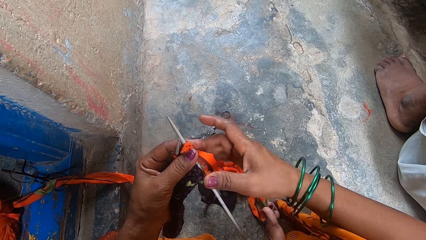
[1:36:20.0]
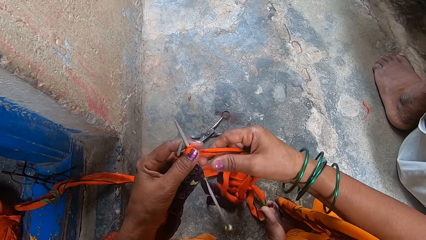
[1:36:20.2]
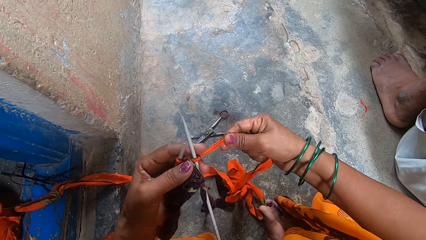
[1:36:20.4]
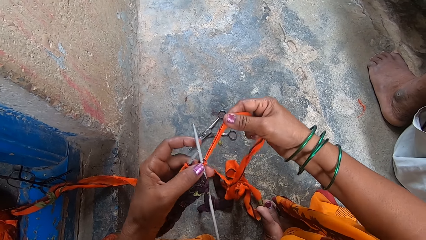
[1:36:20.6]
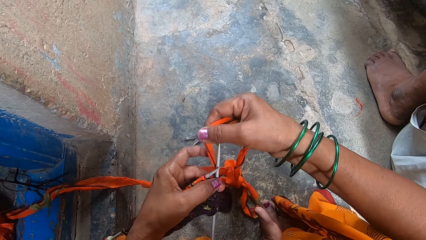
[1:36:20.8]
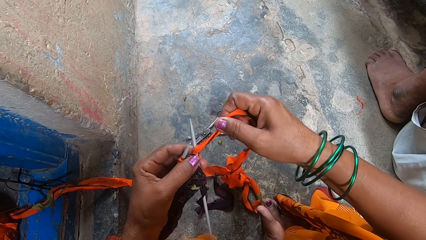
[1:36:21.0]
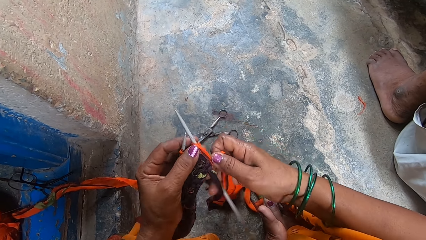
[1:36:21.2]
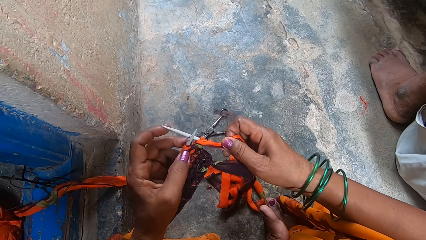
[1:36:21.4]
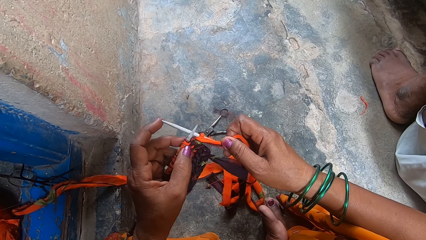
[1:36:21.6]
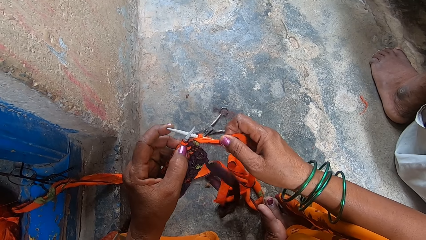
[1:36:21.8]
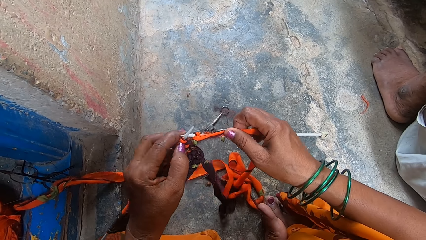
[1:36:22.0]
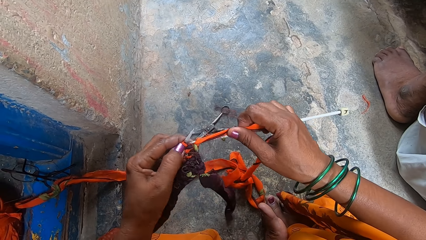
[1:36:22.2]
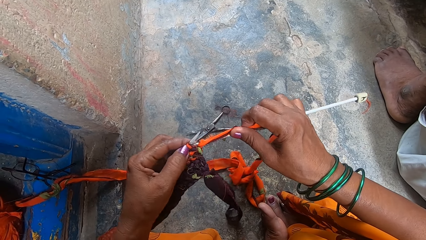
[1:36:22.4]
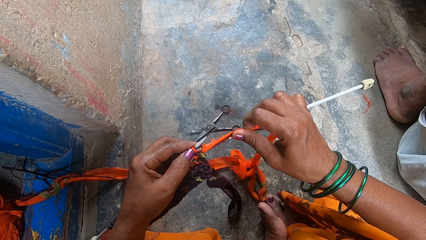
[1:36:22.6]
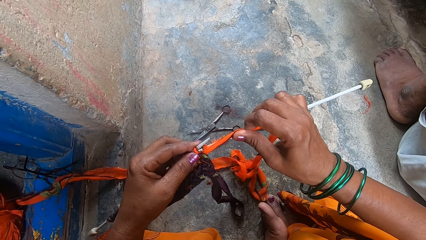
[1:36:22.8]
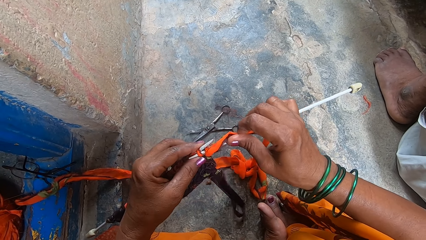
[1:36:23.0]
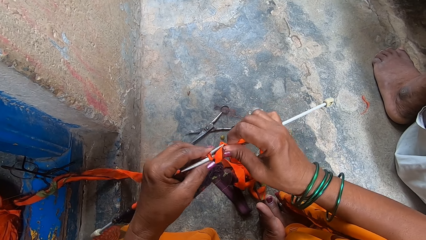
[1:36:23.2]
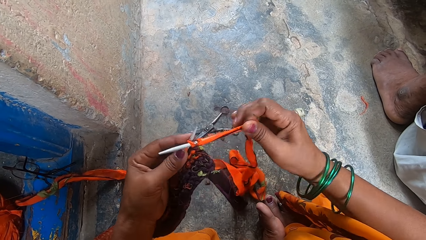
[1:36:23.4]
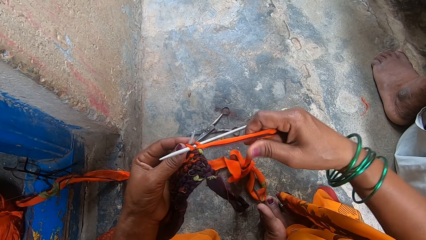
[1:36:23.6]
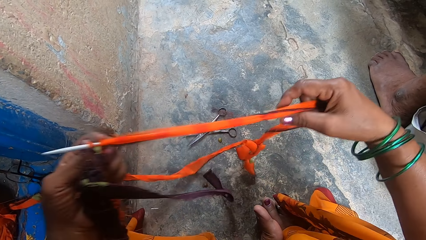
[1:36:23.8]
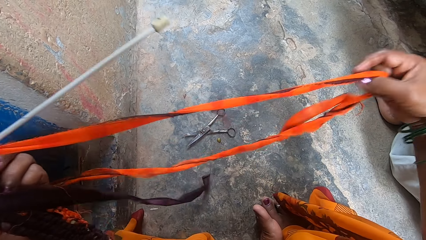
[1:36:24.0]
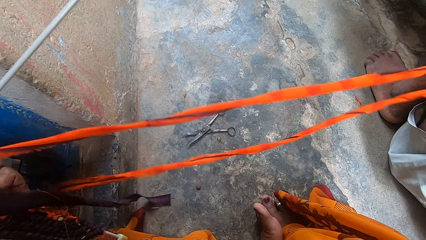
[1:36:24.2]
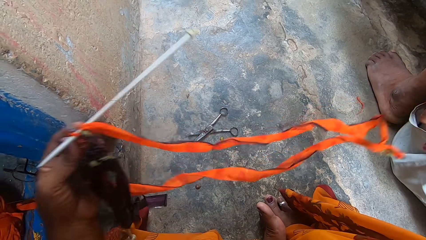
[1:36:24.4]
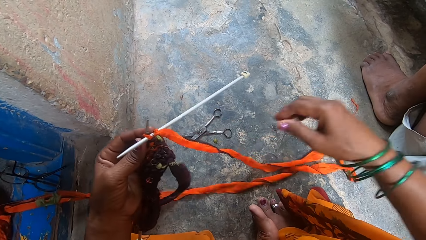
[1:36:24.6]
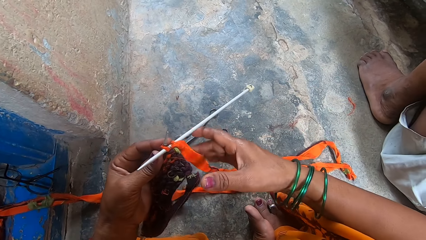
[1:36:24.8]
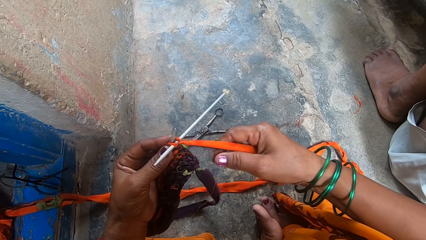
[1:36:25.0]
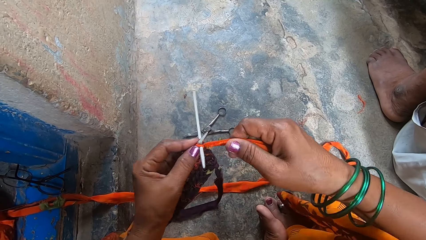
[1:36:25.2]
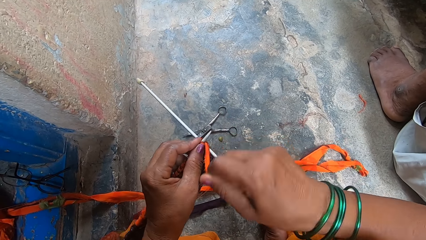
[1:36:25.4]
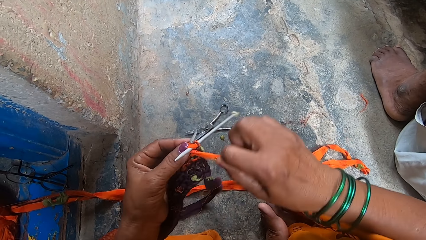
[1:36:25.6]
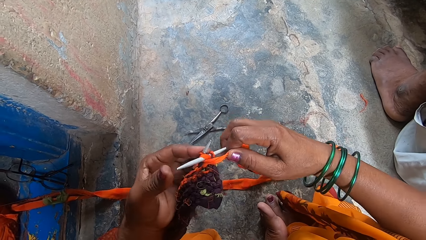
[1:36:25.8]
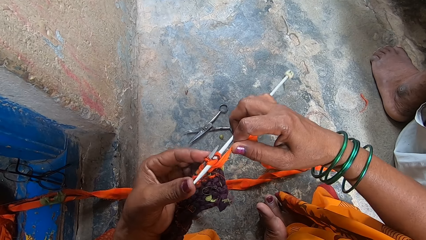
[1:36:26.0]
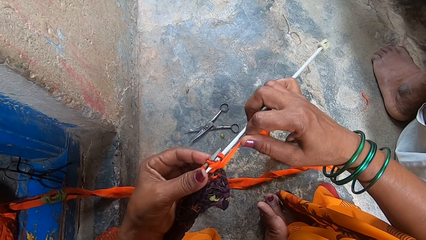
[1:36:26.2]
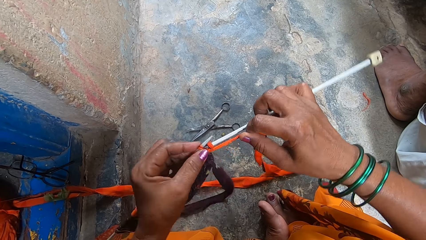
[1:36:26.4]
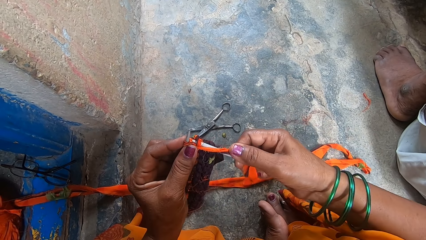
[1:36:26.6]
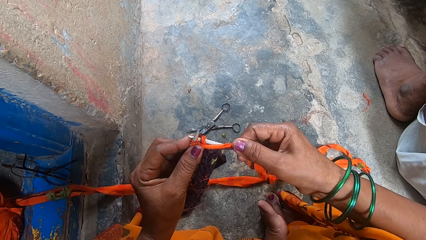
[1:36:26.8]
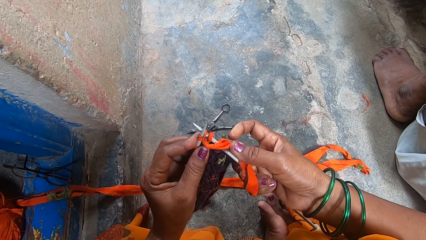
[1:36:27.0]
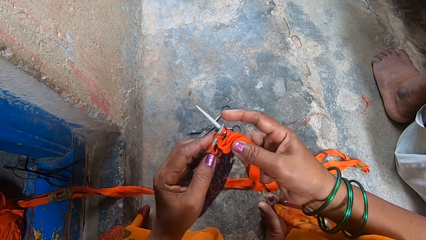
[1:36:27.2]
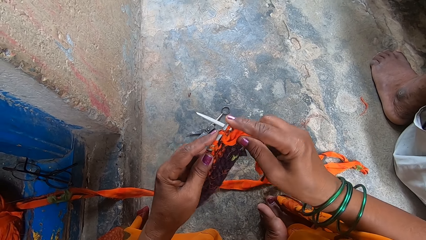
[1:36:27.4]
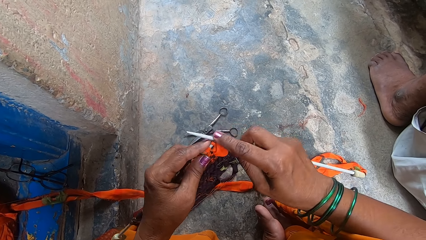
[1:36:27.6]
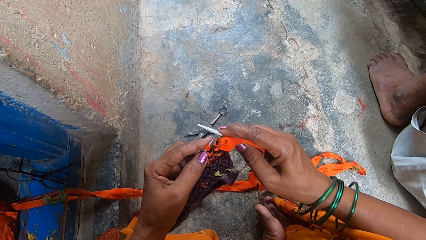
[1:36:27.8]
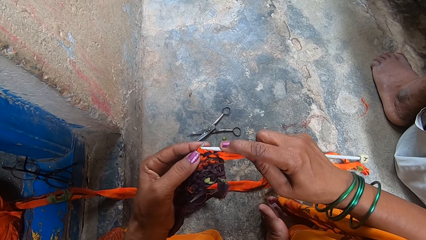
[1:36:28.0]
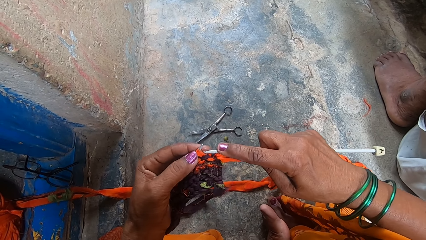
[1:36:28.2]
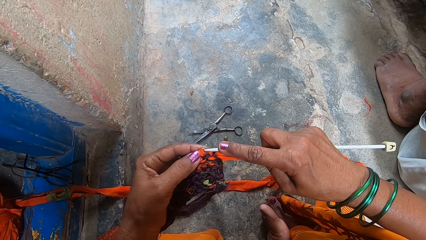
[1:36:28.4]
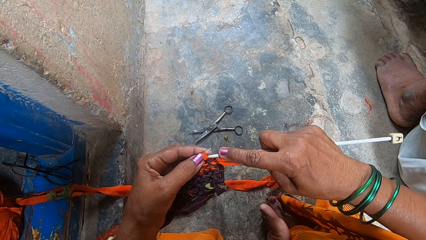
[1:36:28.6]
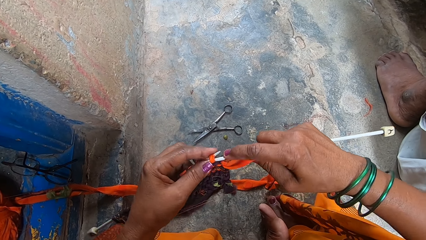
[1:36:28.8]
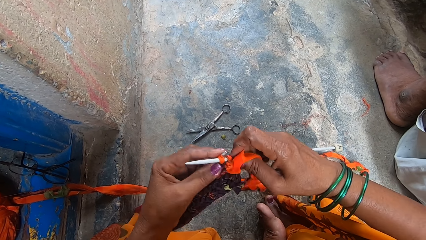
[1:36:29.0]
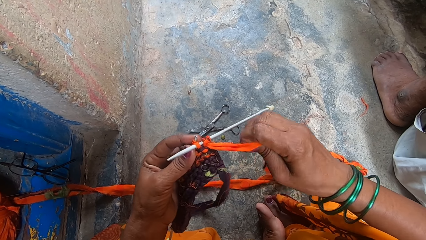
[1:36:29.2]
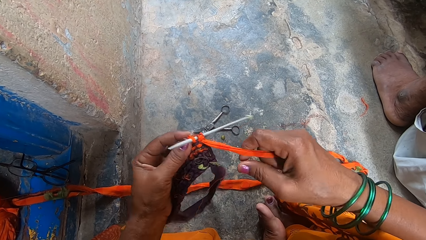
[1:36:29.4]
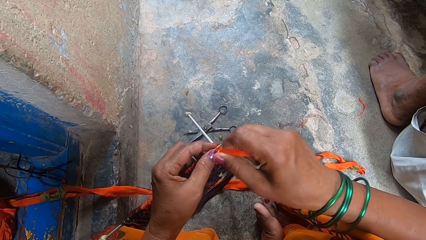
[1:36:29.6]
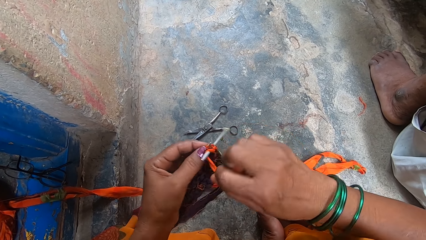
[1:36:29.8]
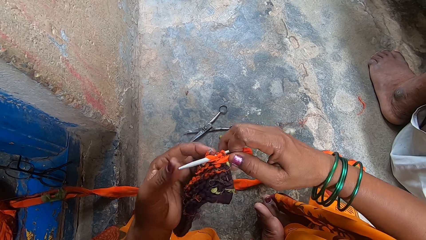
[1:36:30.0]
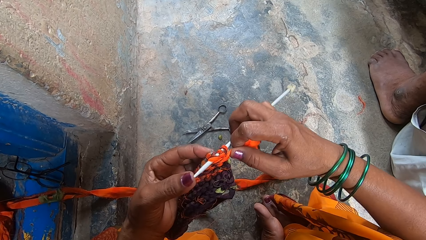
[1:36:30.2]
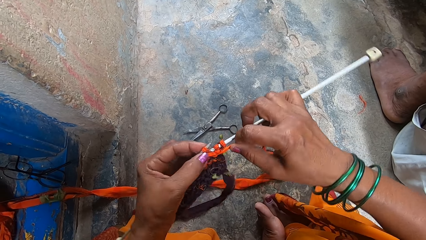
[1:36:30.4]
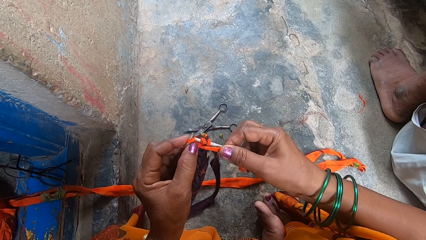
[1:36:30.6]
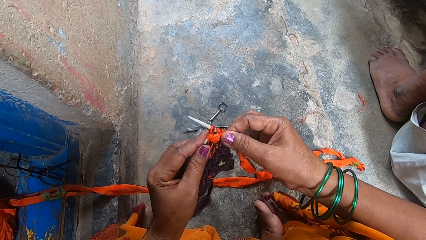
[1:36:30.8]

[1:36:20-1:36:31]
The camera wearer knits the fabric using a knitting needle. She pulls the fabric yarn with her right hand. She continues knitting the fabric yarn.

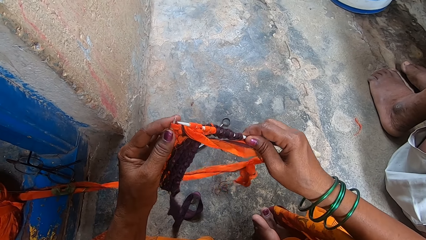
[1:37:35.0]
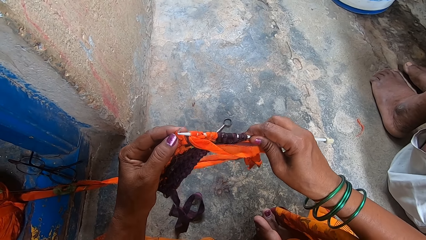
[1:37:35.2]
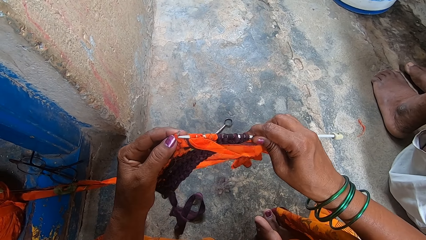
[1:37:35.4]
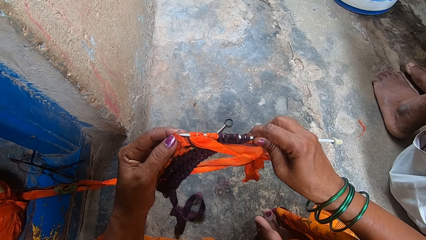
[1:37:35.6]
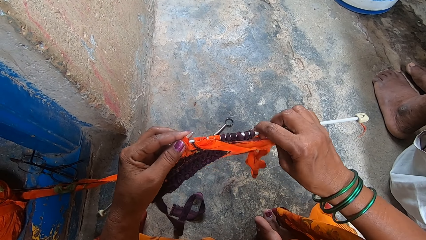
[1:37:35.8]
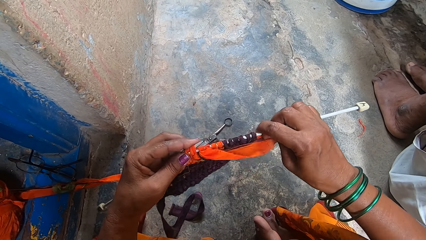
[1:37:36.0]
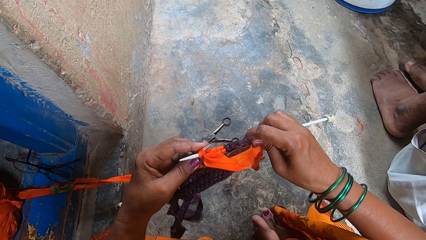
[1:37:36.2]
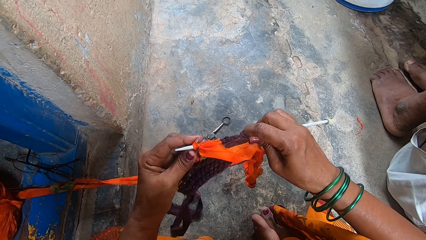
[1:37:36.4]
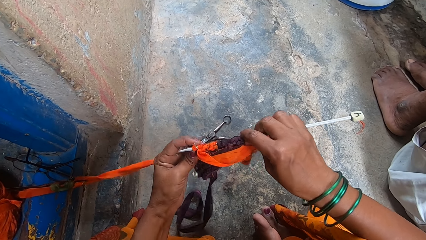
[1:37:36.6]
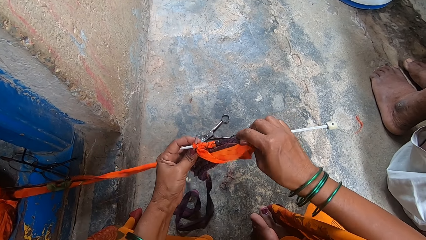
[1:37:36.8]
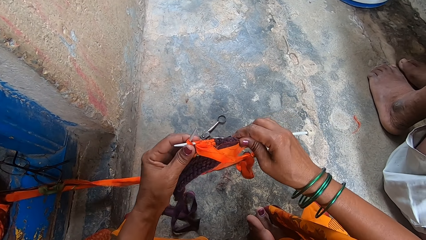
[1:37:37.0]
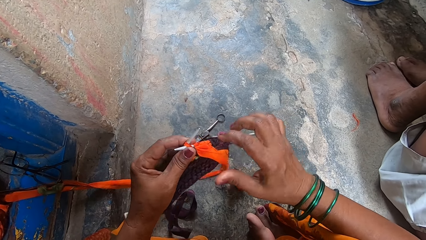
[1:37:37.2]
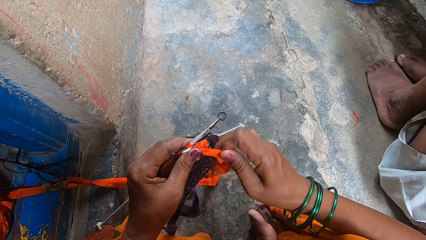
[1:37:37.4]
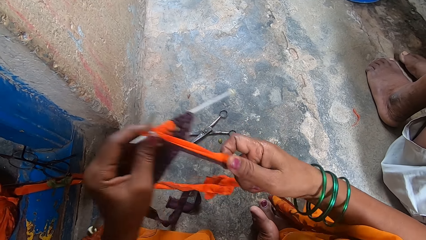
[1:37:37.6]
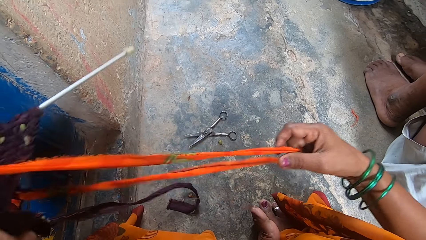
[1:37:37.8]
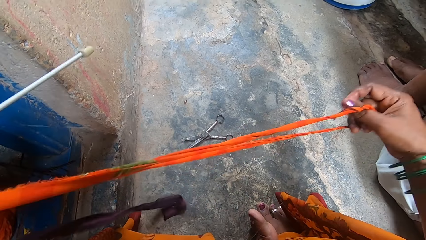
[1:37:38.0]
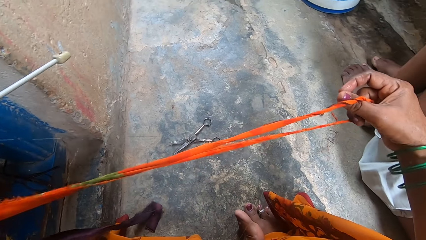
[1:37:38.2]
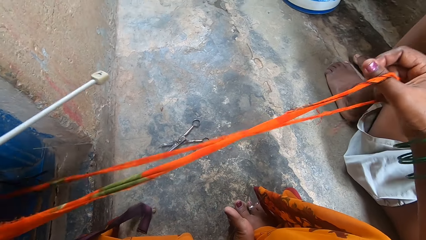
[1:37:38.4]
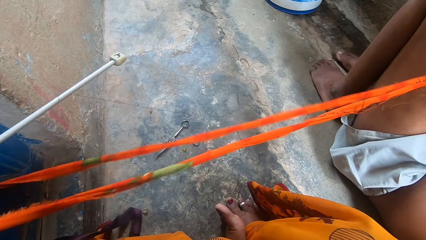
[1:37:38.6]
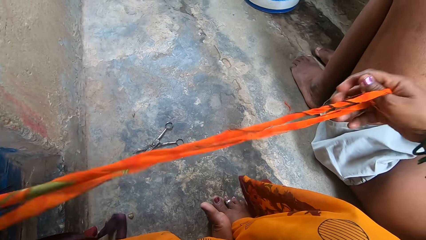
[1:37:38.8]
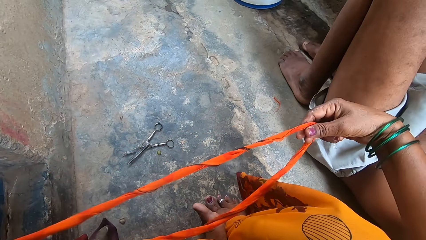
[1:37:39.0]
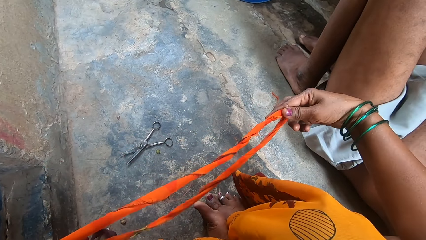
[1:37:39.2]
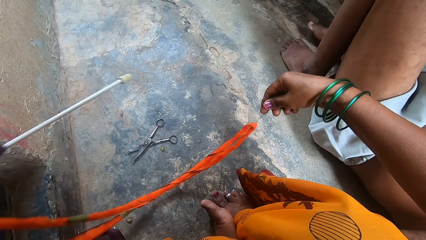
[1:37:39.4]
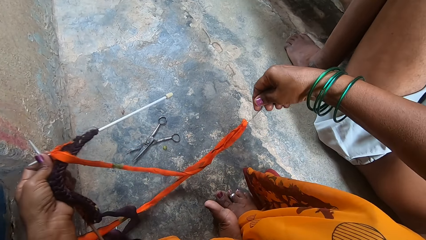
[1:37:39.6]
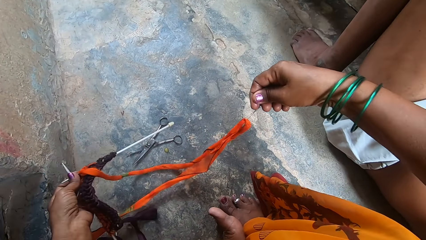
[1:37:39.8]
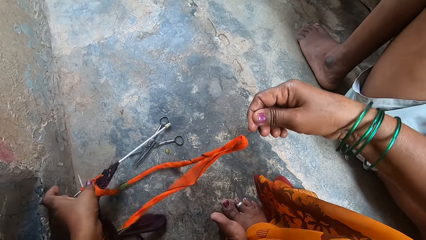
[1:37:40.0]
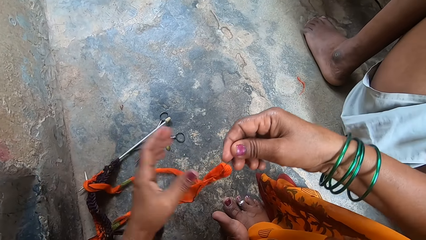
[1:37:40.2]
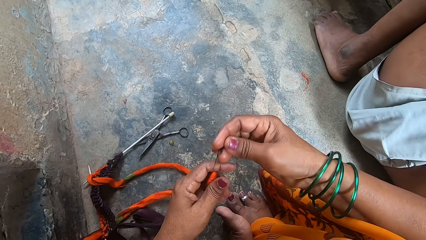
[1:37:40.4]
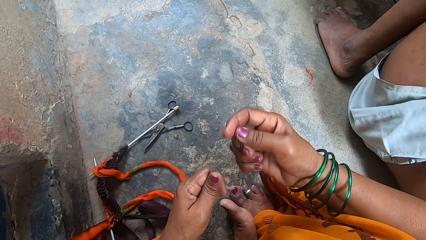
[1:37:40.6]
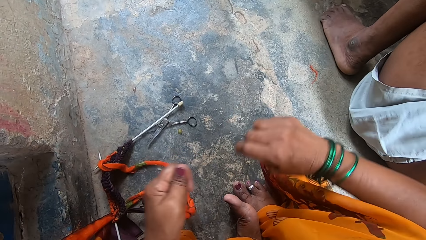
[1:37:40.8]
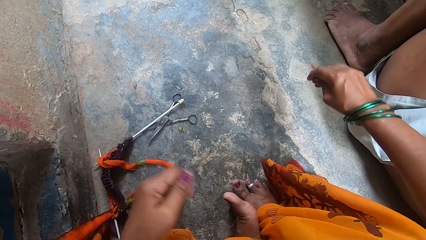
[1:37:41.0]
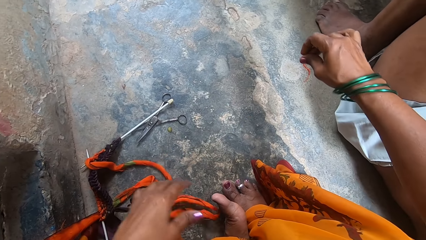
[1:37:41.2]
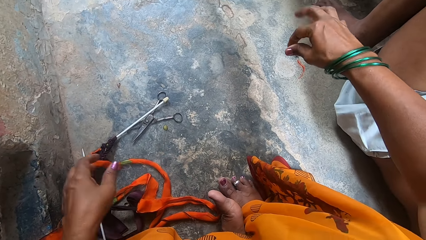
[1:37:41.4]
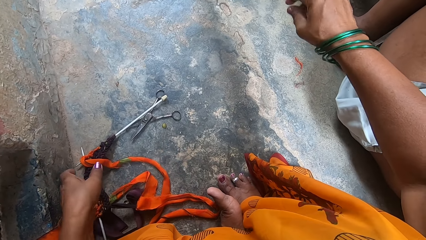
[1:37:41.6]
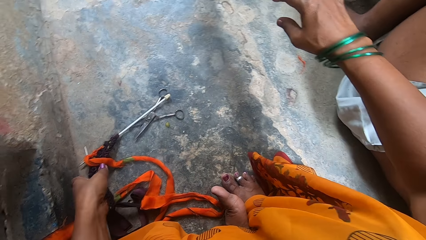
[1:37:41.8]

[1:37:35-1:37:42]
The camera wearer hits the bottom of the left knitting needle on the floor. She pulls the fabric yarn with her right hand. She straightens the yarn. She drops the material and knitting needle on the floor. She cuts some thread from the fabric yarn. She removes strings from the yarn. She drops the threads on the floor.
